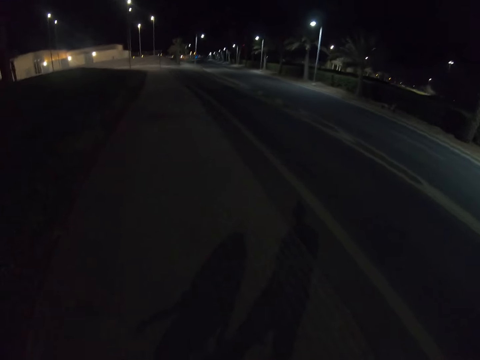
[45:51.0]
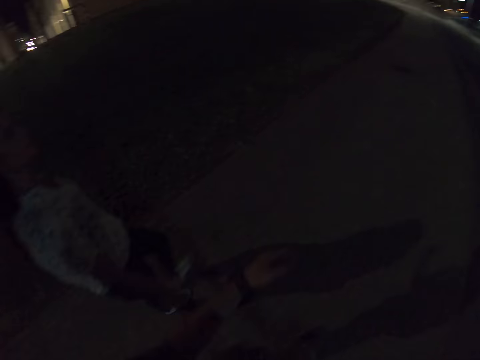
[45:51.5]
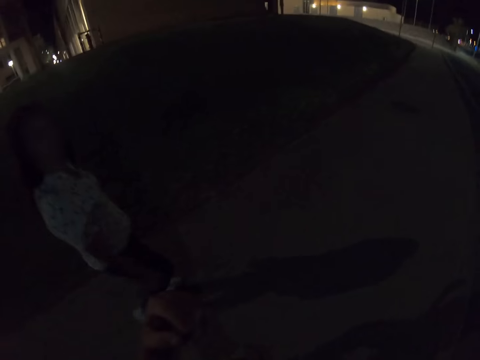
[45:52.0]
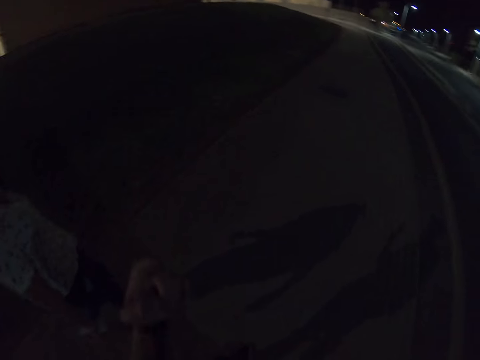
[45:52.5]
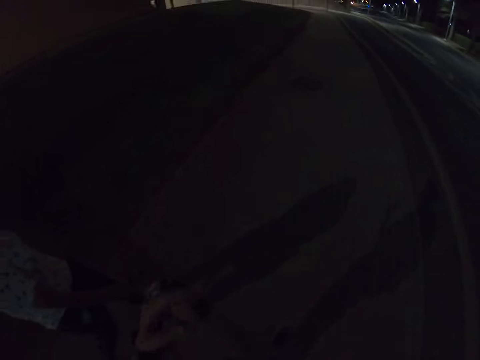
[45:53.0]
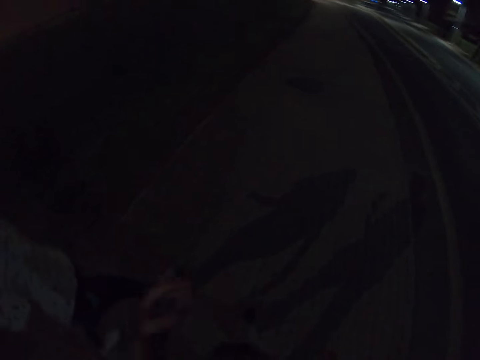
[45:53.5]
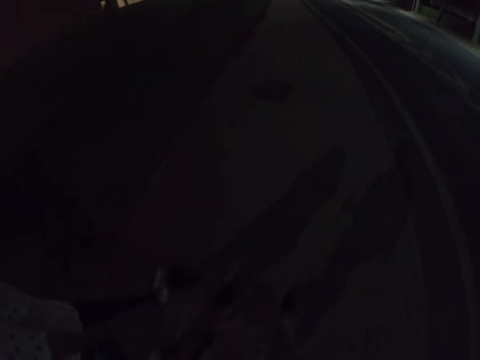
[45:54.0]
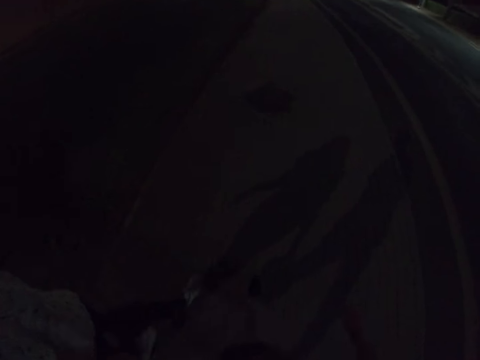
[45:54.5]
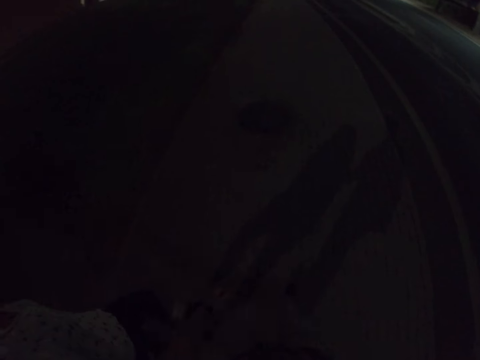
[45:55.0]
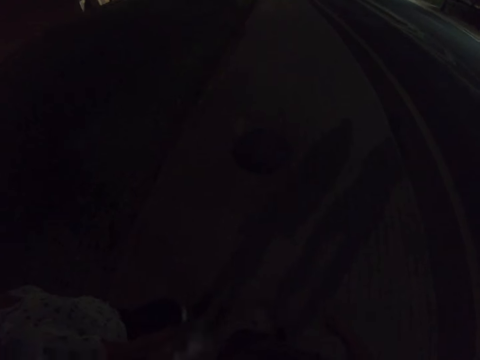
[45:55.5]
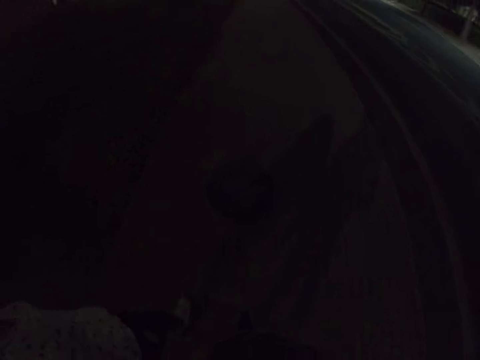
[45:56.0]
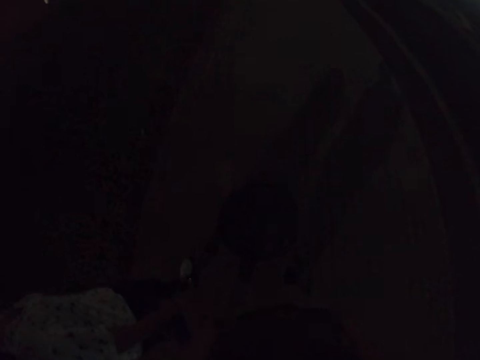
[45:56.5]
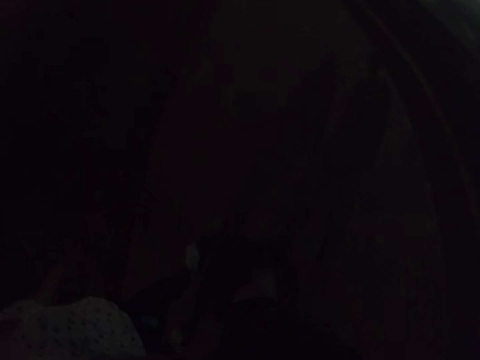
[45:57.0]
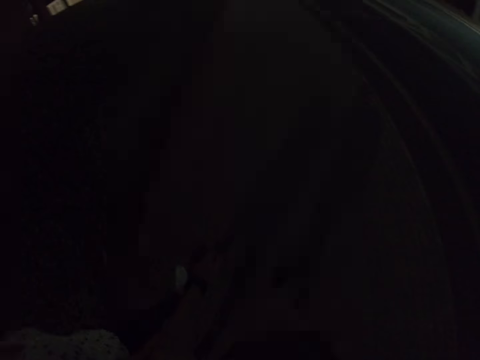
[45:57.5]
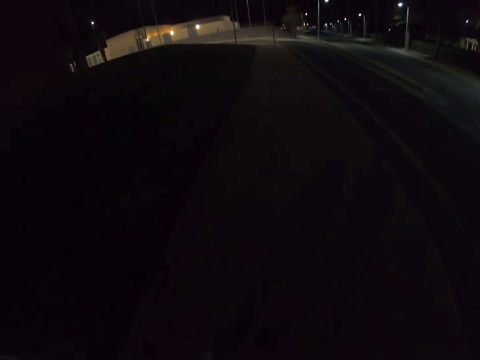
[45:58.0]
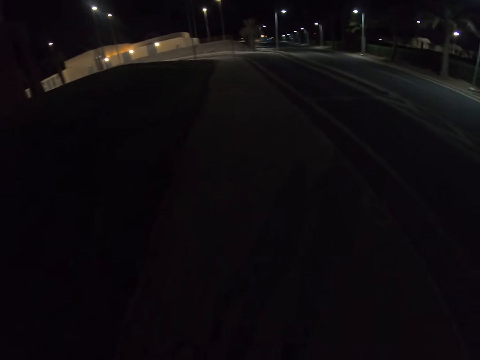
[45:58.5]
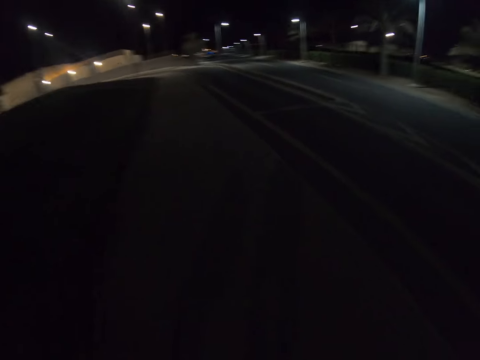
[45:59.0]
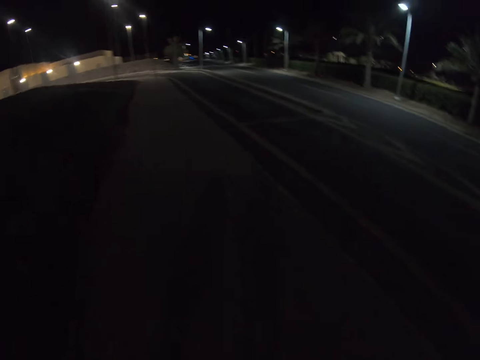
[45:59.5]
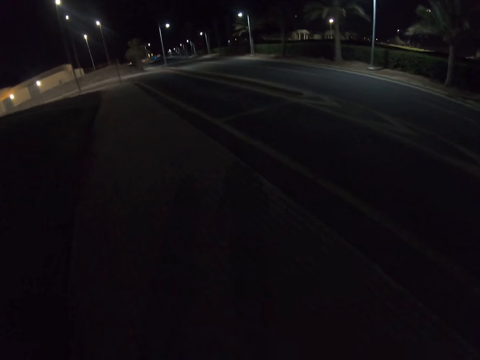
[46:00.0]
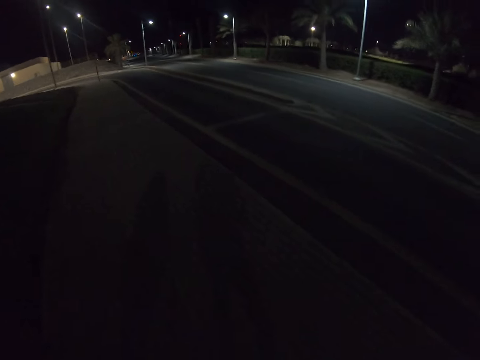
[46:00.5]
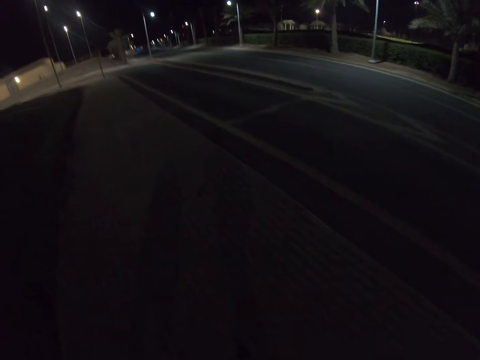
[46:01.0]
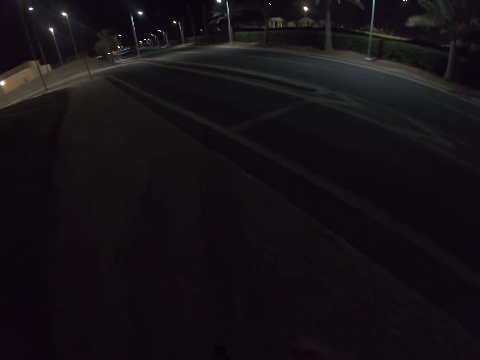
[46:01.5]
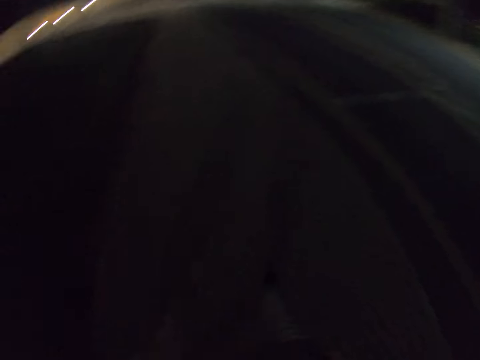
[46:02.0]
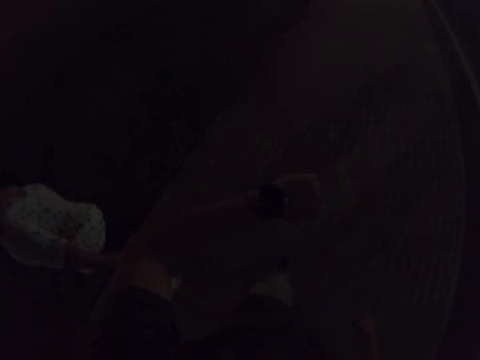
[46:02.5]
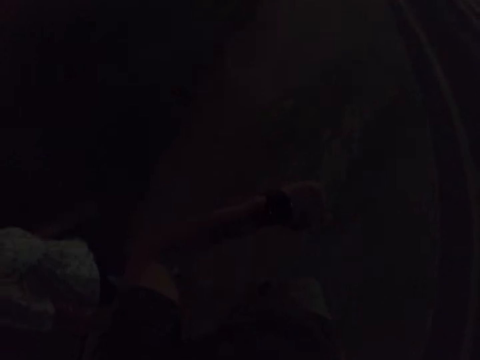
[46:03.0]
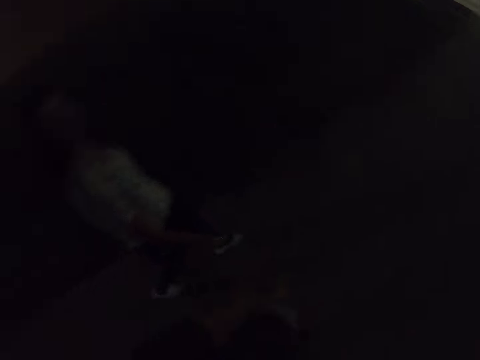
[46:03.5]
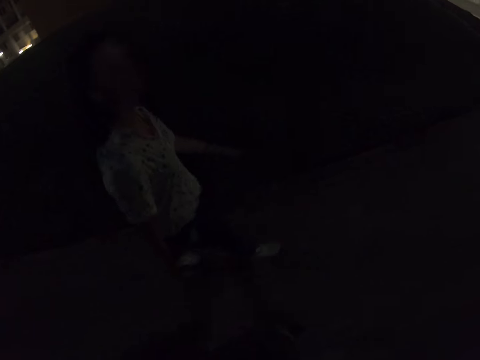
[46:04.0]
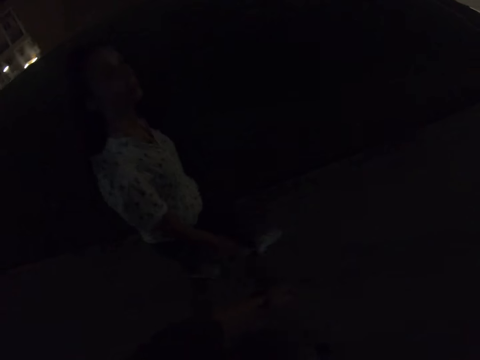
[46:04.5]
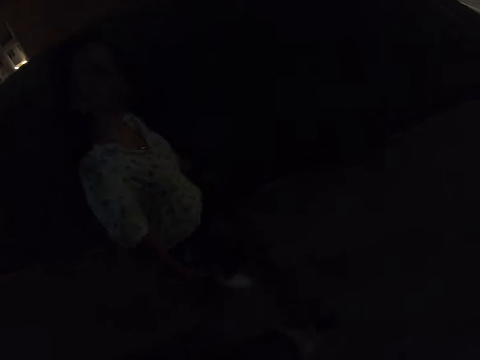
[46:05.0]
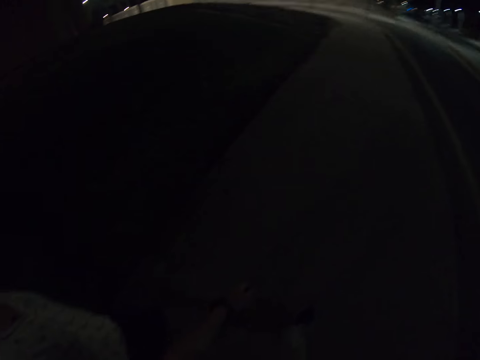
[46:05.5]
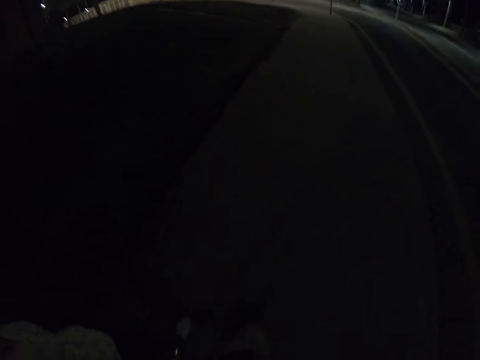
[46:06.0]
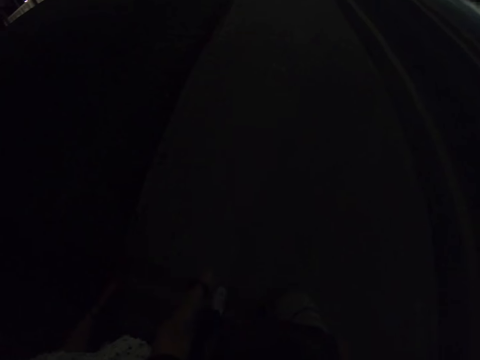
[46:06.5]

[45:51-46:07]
The camera wearer gestures. They look at the watch.

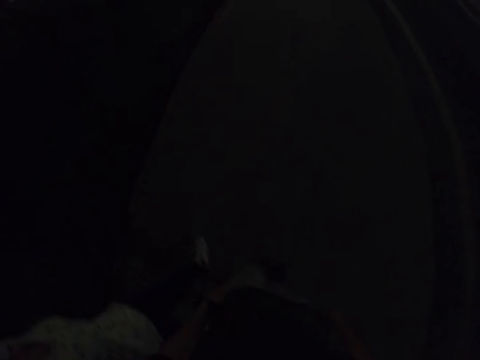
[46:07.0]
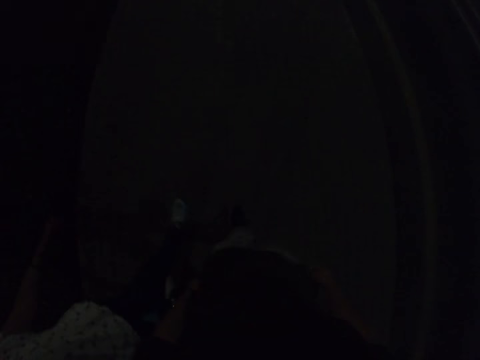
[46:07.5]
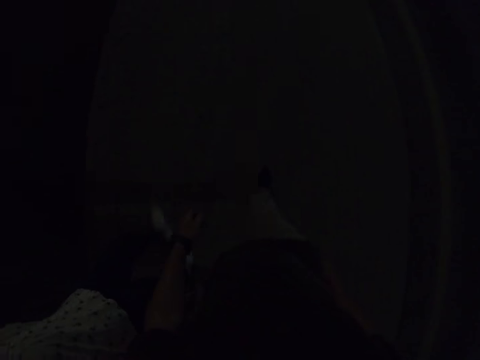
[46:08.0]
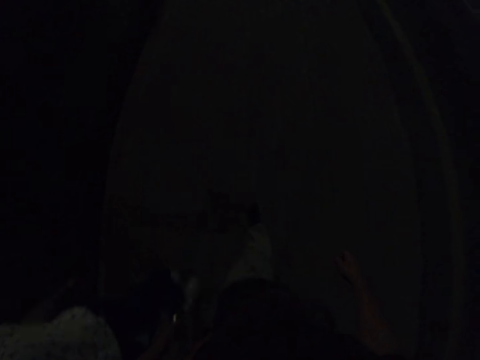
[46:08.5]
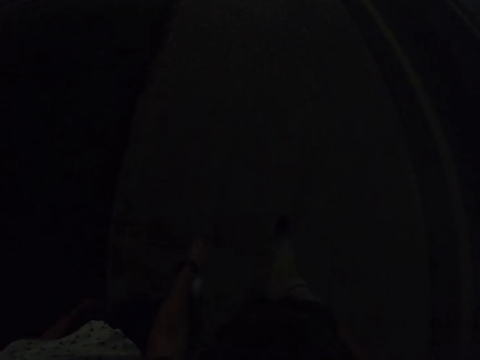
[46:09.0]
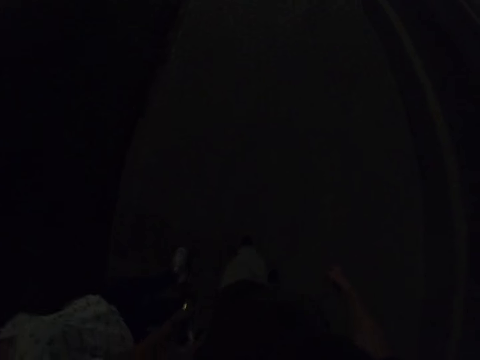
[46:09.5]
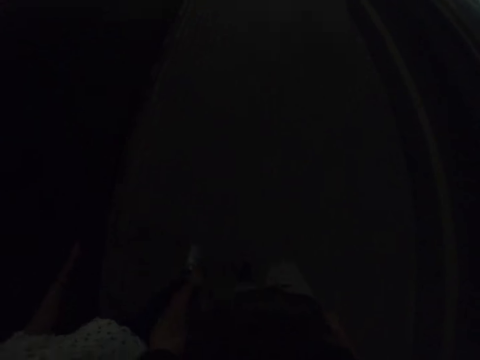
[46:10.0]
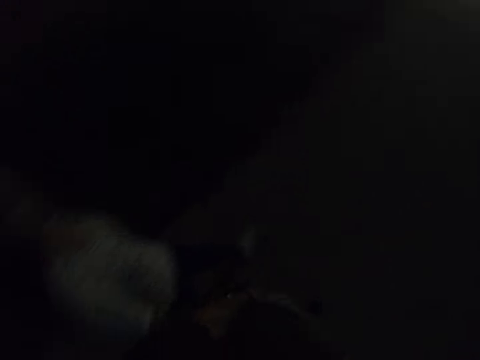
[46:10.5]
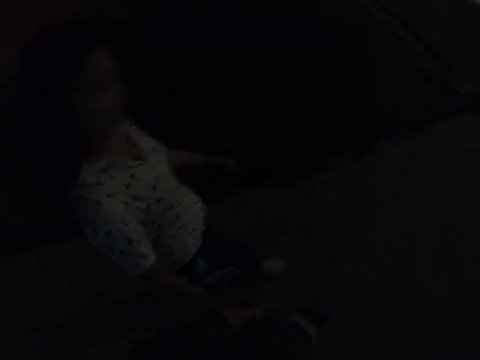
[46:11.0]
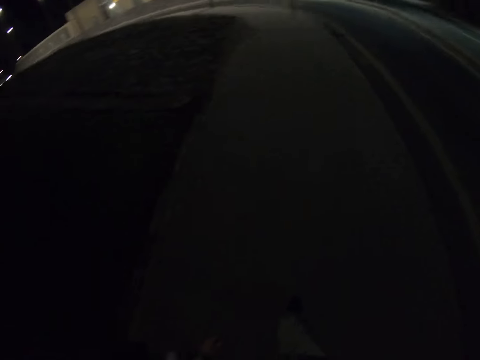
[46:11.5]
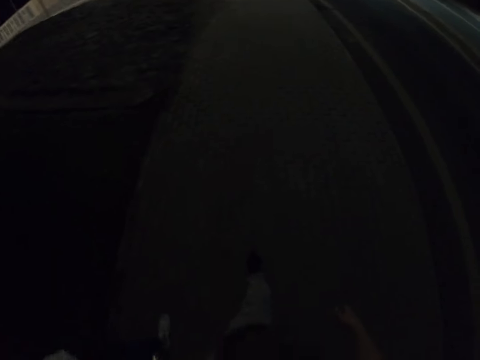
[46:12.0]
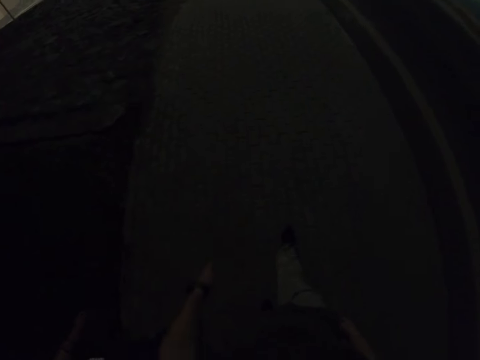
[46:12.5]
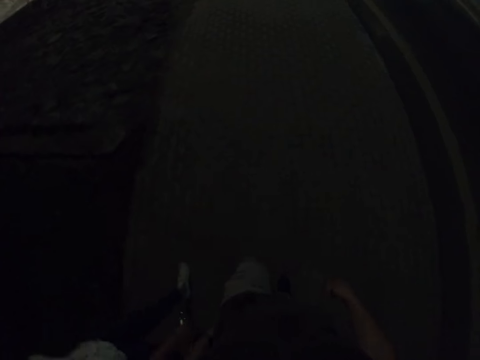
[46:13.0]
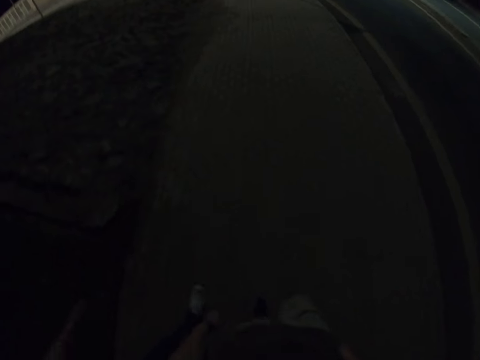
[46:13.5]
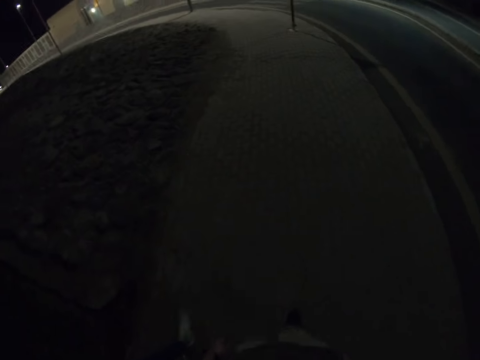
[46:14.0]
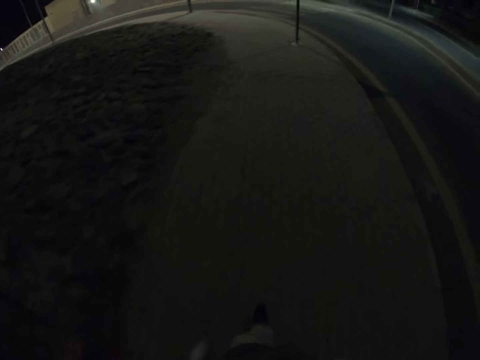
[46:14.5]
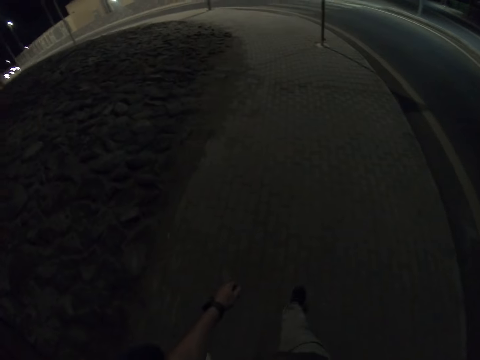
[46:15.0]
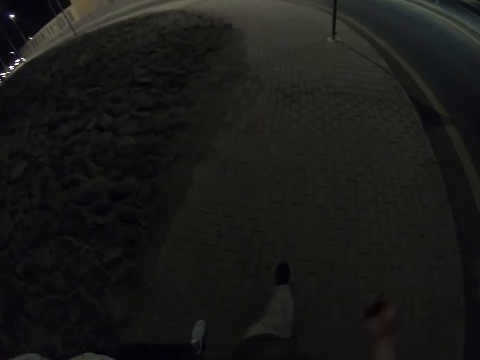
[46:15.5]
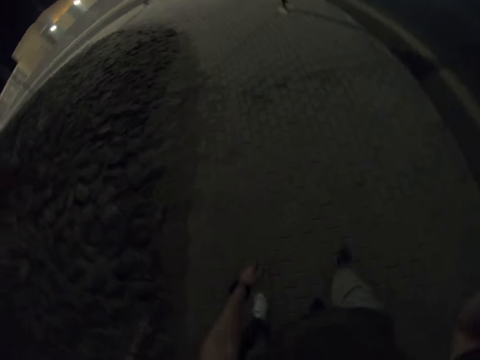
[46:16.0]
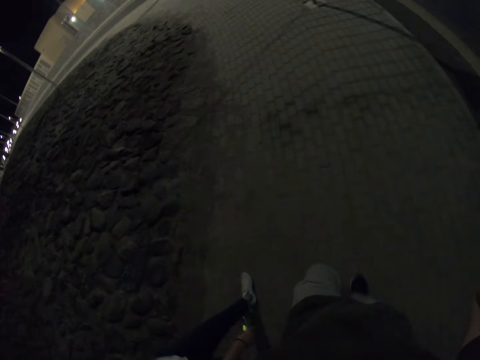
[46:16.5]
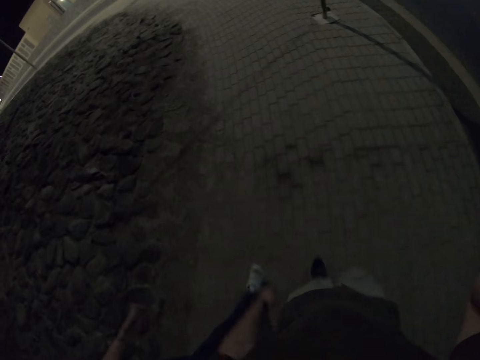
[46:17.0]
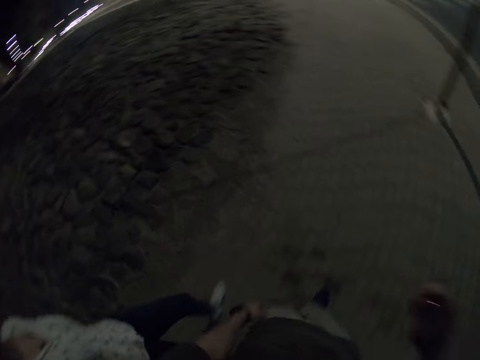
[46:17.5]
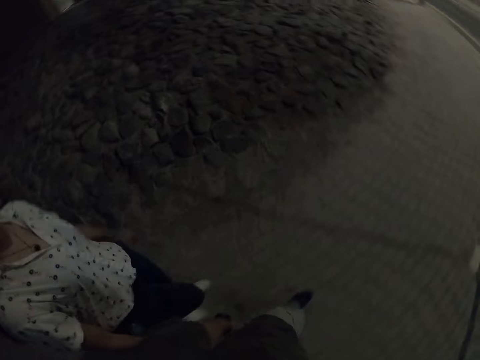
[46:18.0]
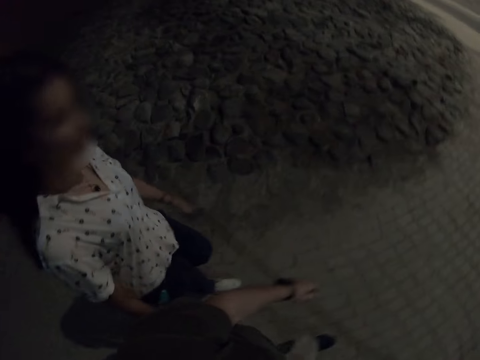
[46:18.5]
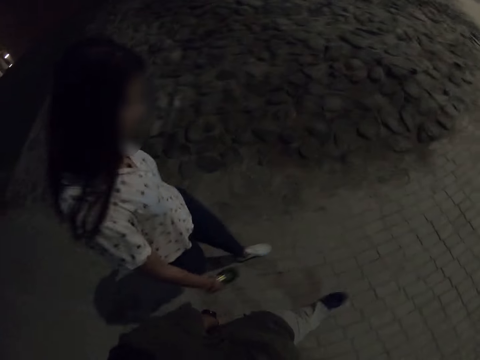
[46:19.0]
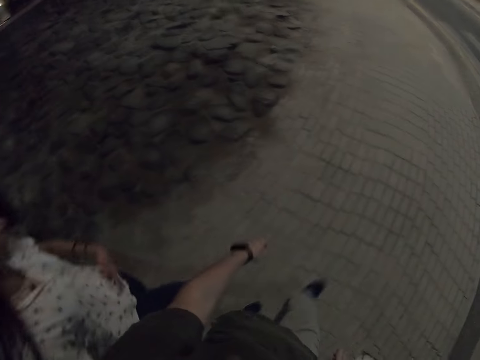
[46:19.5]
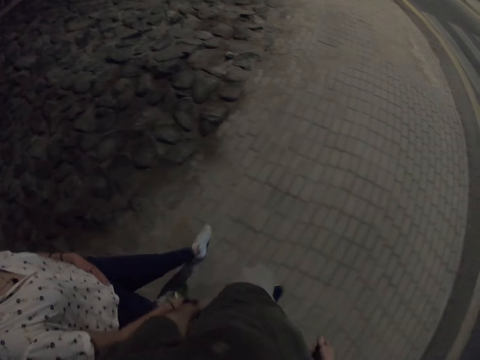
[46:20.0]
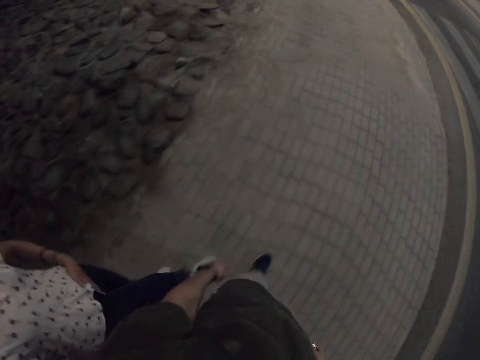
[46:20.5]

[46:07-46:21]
The camera wearer lifts the right hand.
